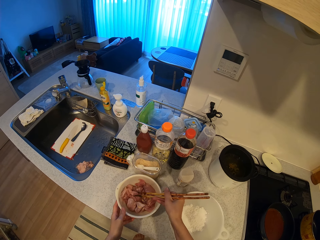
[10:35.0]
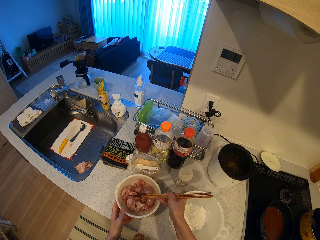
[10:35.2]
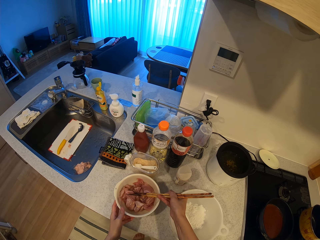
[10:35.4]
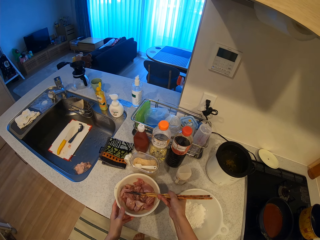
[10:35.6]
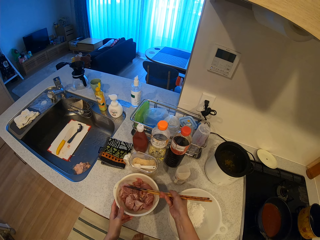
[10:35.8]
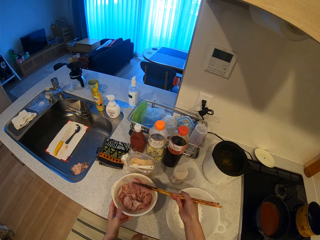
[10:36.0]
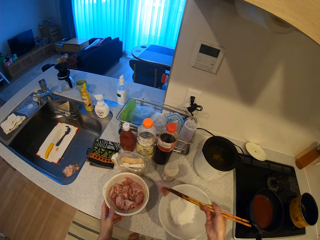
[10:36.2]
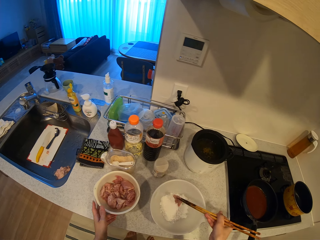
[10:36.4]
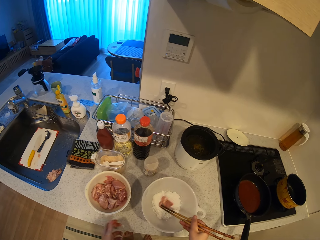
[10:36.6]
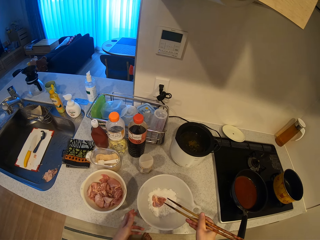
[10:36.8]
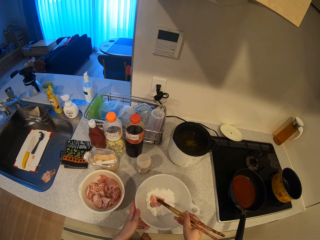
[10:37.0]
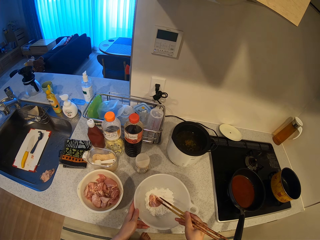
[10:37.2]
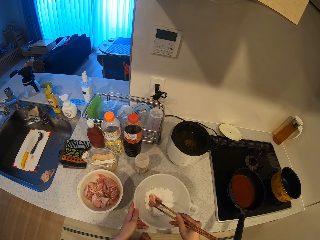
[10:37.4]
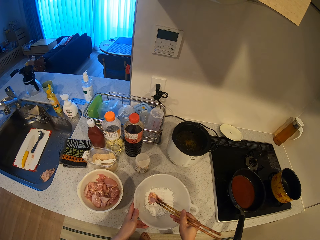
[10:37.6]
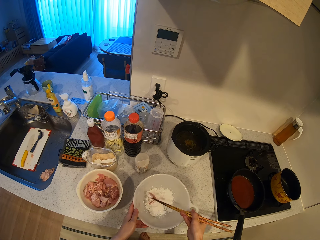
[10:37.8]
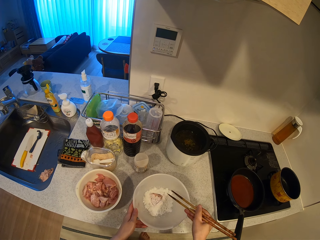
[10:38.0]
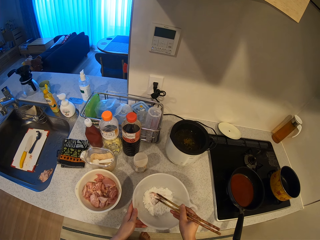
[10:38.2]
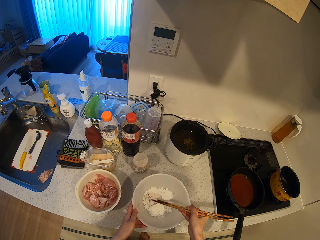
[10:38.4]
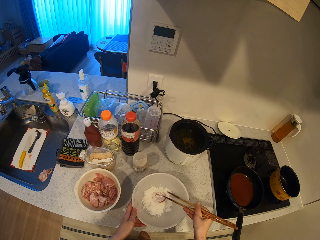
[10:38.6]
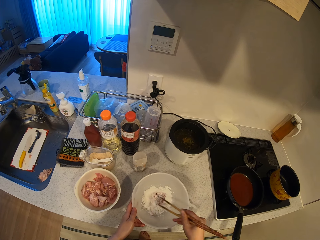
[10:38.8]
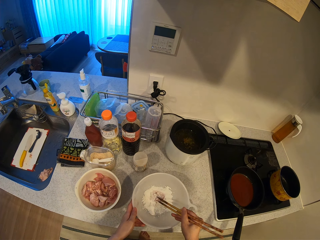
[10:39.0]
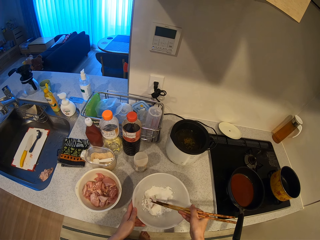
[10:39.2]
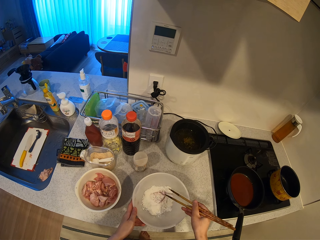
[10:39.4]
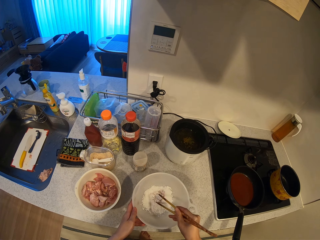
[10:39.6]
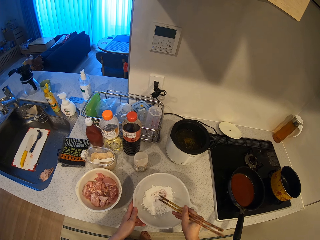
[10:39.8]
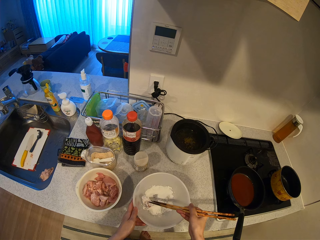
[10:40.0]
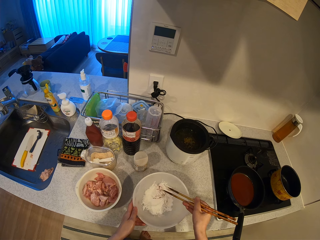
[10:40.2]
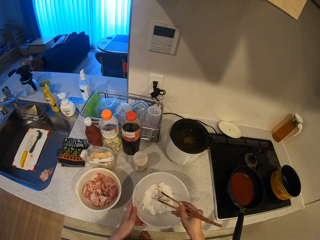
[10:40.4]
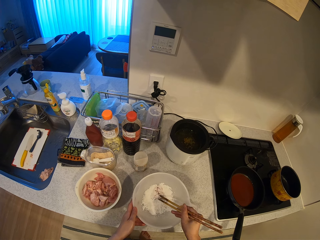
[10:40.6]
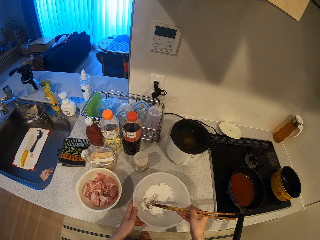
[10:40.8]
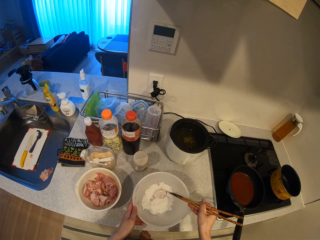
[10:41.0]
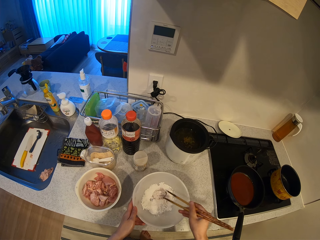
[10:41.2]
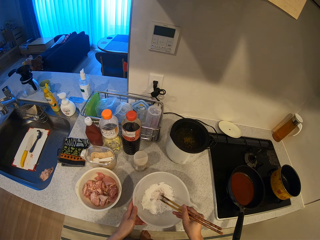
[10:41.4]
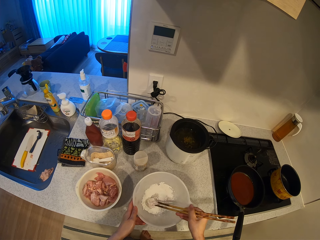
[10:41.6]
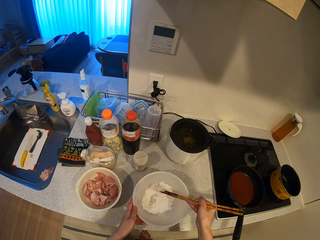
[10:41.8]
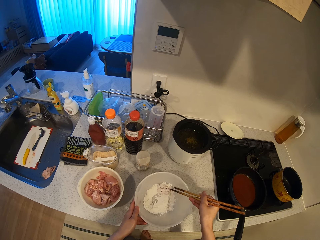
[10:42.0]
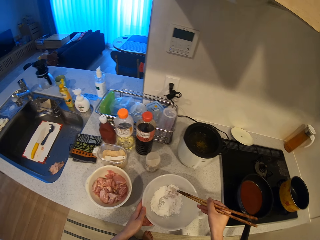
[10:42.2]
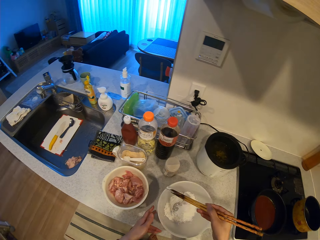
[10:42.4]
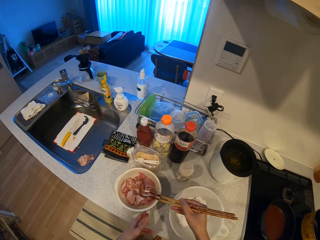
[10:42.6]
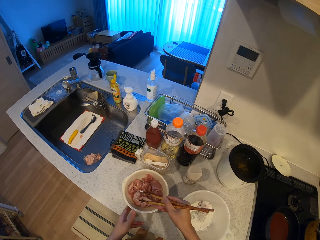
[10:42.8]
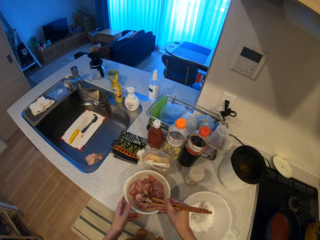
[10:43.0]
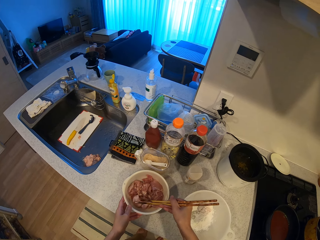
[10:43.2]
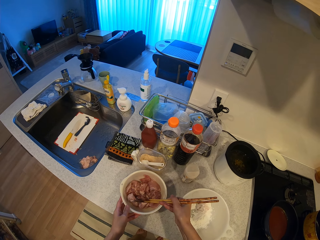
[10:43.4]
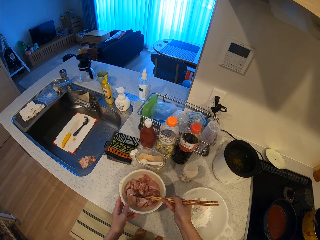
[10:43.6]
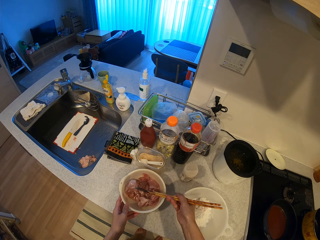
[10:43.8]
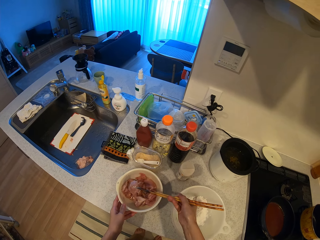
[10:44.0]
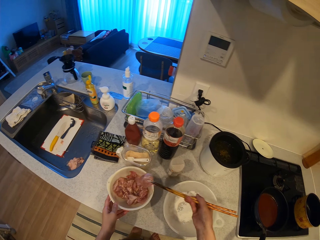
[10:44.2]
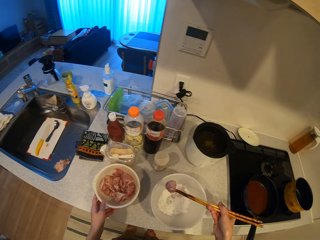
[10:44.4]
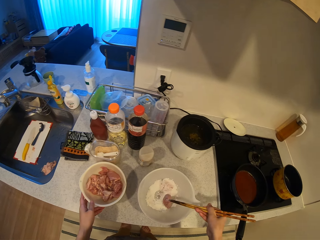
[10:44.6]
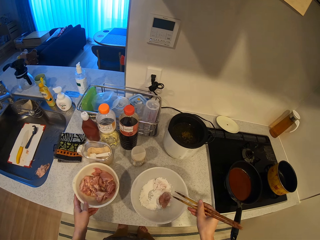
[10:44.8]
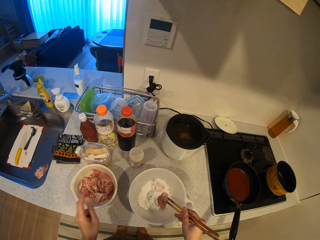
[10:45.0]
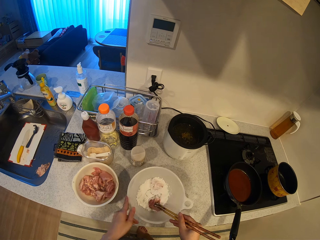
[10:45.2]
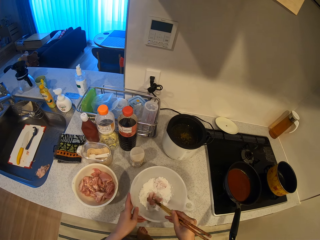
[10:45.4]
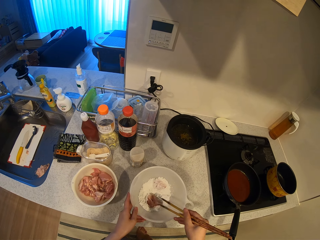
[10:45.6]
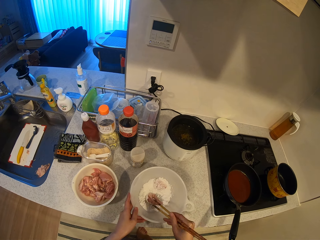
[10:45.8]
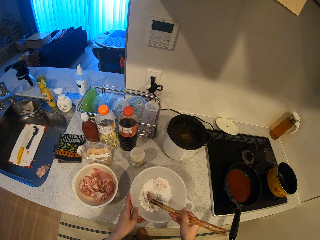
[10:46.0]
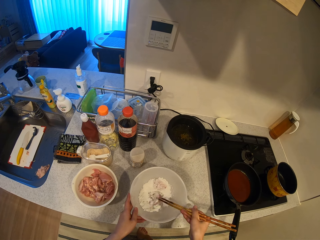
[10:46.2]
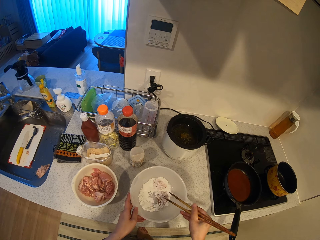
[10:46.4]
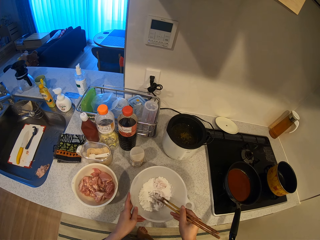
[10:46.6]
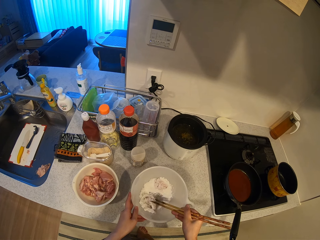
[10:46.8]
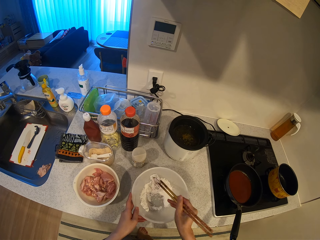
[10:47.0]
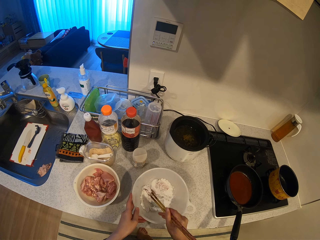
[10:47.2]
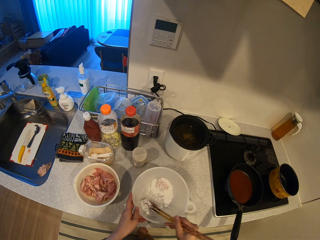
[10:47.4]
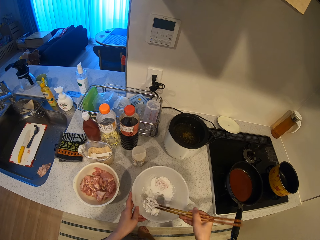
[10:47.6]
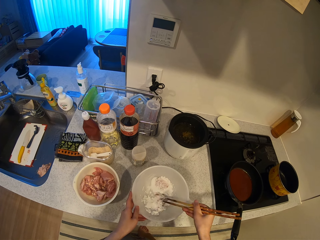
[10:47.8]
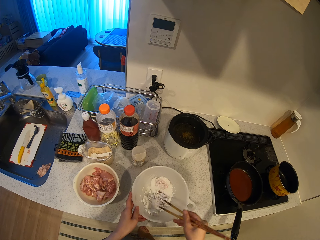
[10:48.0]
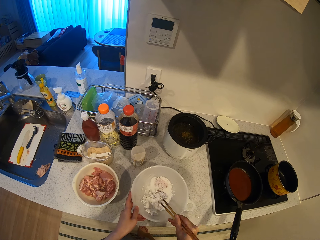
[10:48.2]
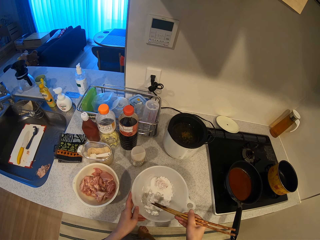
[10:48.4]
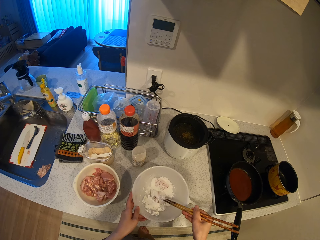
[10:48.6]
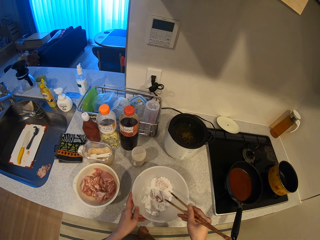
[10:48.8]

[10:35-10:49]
The camera wearer puts the meat in a bowl with flour. She mixes the meat with the flour in the bowl with the chopsticks. She picks another piece of meat from the plate with the chopsticks. She drops the meat into the bowl. She mixes the meat with the flour in the bowl with the chopsticks.

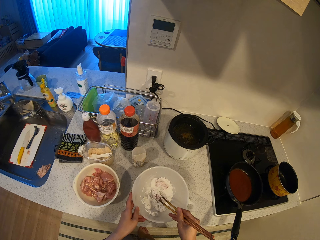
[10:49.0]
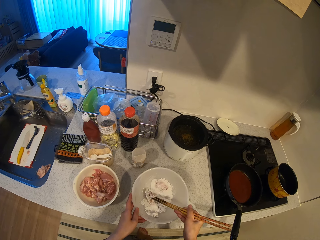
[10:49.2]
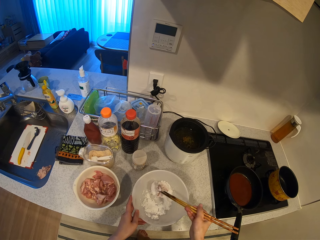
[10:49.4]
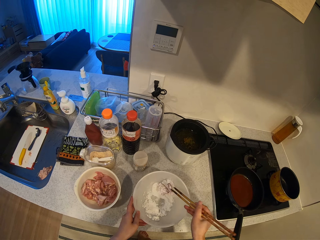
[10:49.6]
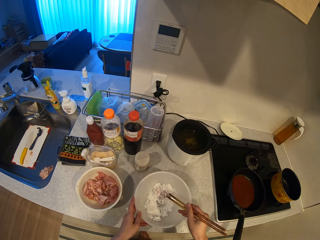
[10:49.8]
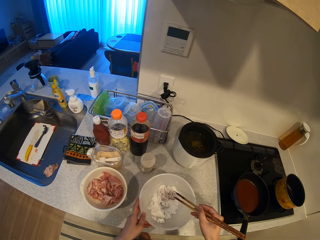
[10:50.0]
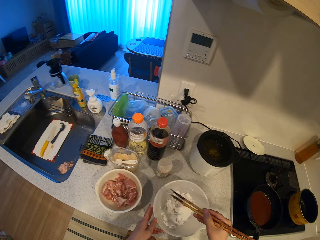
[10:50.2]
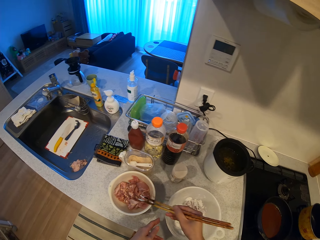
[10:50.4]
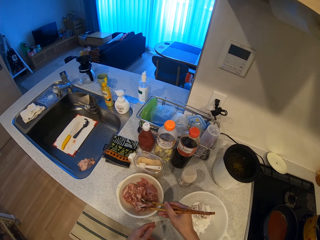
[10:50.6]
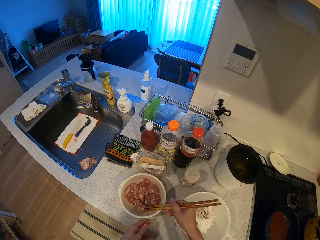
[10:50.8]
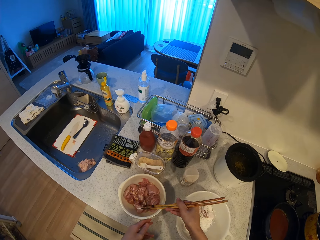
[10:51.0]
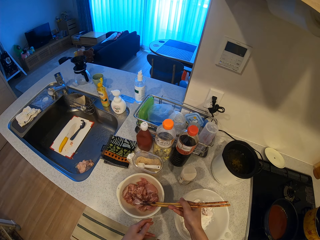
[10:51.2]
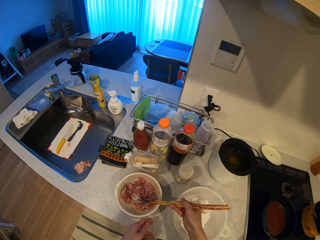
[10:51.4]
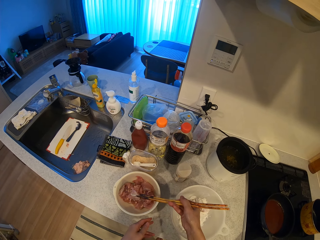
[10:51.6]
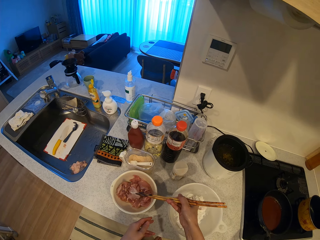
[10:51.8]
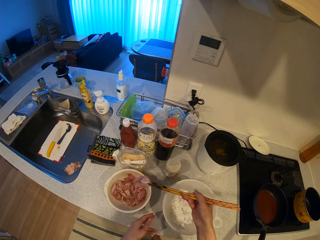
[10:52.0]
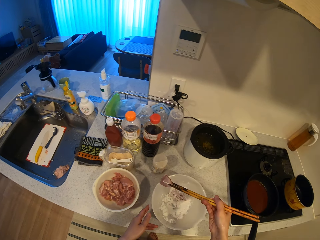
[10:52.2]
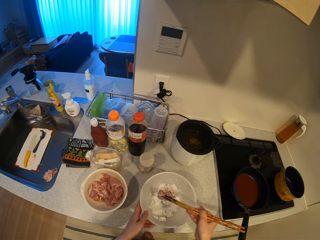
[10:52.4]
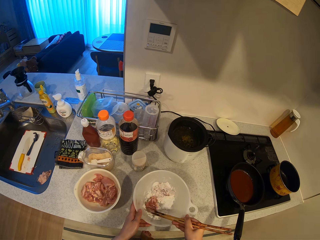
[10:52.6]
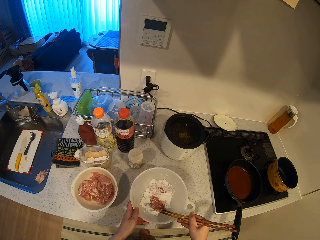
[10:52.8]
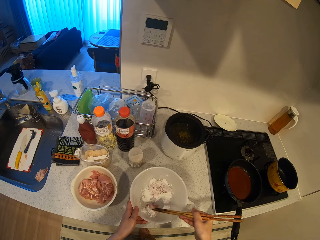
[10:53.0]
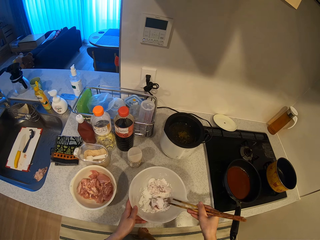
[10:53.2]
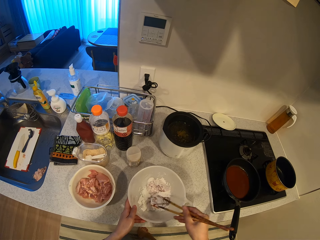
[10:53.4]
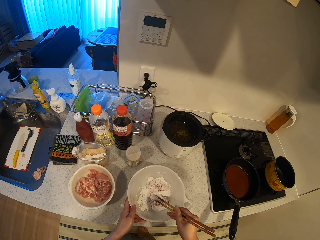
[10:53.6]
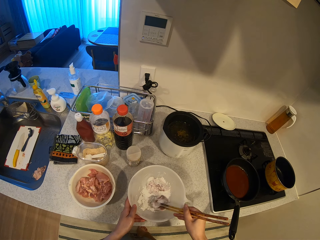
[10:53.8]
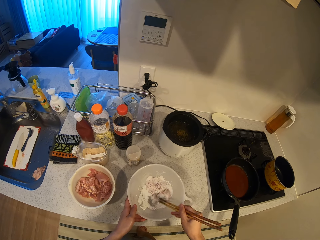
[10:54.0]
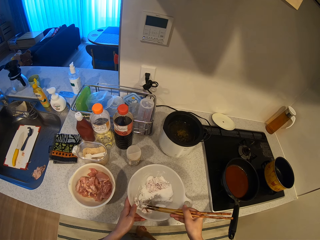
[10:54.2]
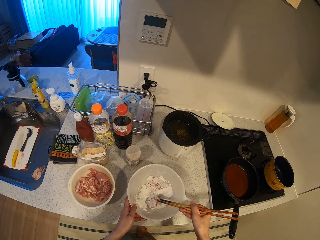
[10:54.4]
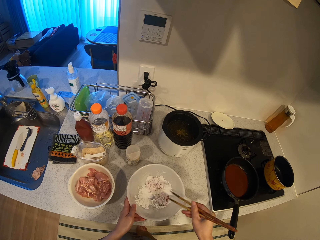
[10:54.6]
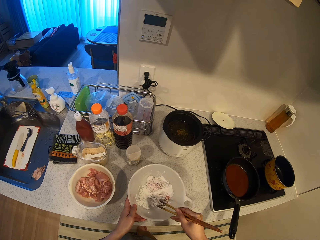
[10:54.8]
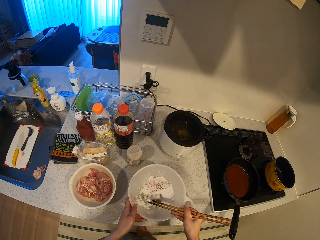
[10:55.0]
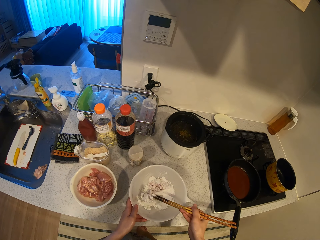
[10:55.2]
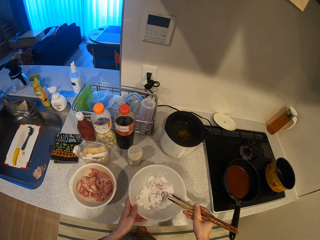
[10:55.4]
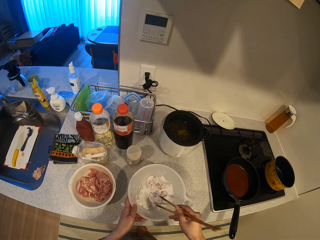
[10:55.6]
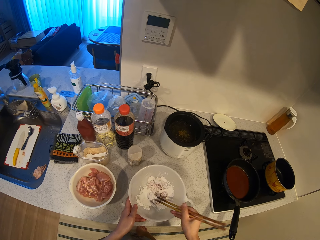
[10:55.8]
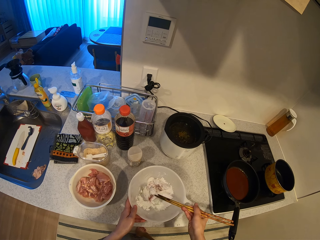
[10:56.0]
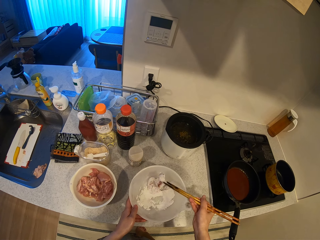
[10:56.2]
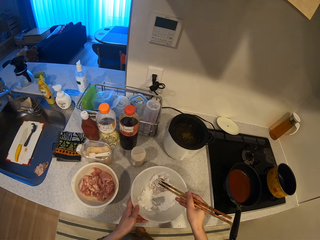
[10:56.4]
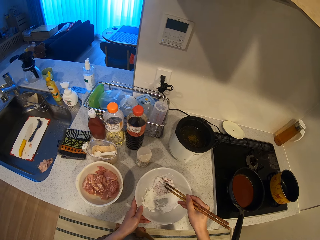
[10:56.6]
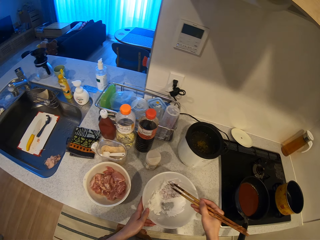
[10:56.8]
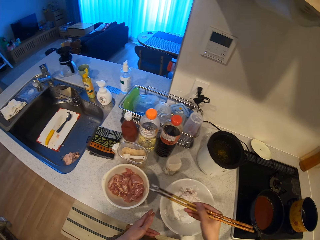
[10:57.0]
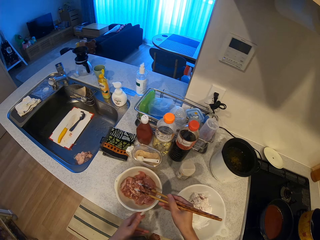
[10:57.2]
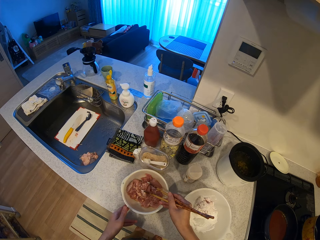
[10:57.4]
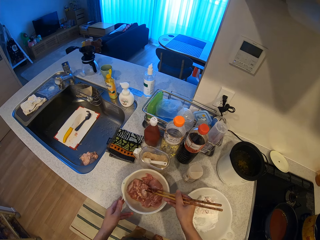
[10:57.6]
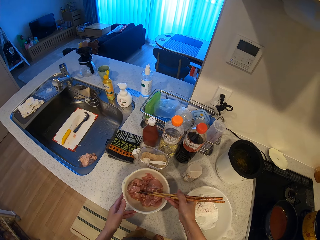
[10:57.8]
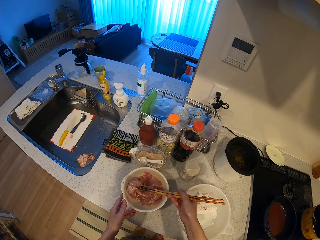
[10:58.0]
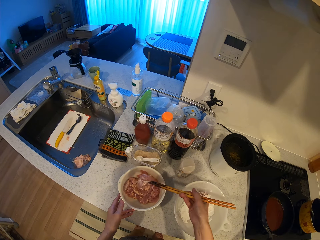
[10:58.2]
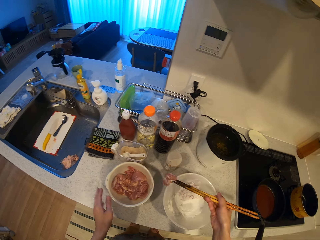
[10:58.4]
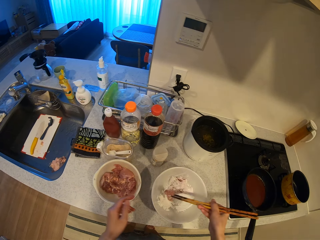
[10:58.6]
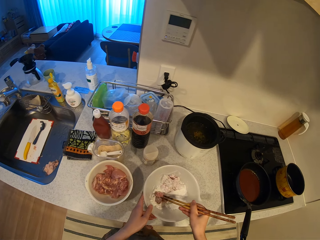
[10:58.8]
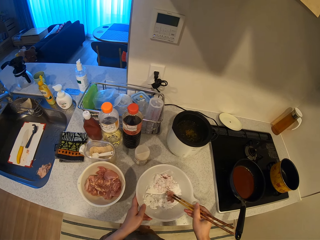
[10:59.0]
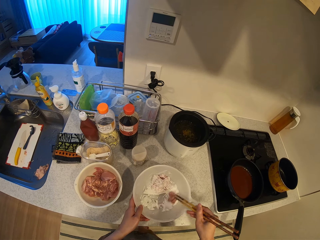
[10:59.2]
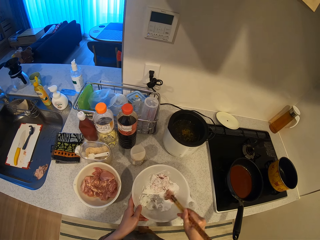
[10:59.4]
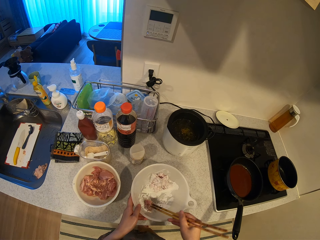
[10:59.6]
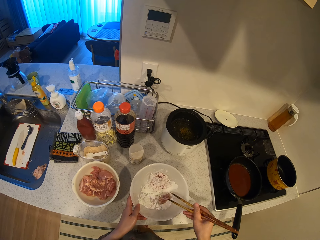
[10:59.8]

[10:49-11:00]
The camera wearer picks a piece of meat from the plate with the chopsticks. They mix the meat with the flour in the bowl with the chopsticks. They pick a piece of meat from the plate with the chopsticks and mix the meat with the flour in the bowl with the chopsticks.
